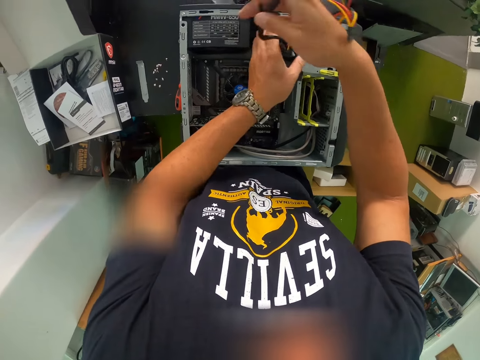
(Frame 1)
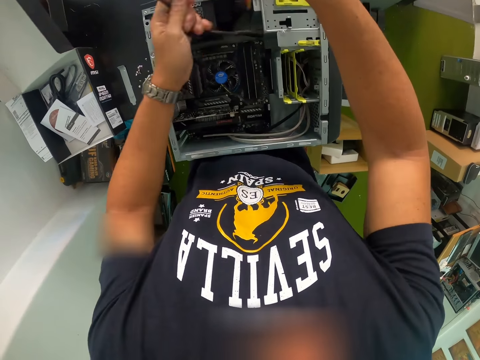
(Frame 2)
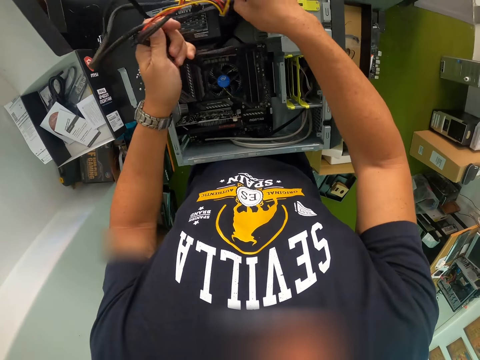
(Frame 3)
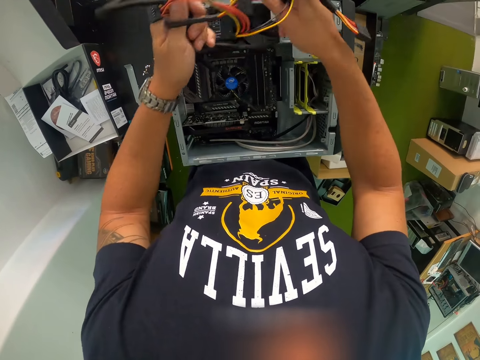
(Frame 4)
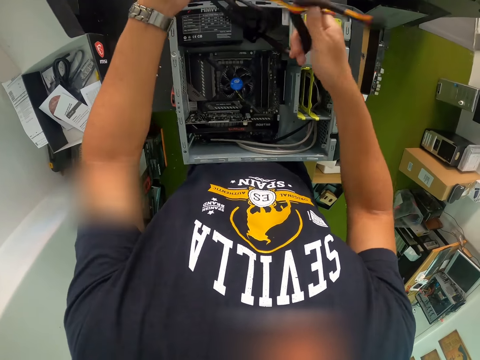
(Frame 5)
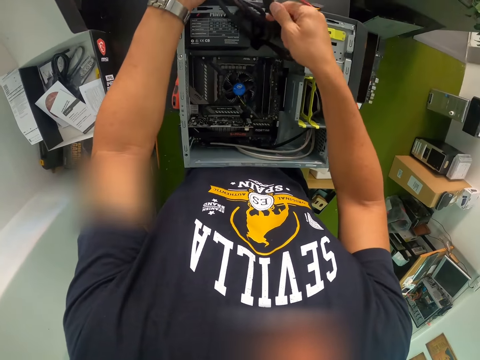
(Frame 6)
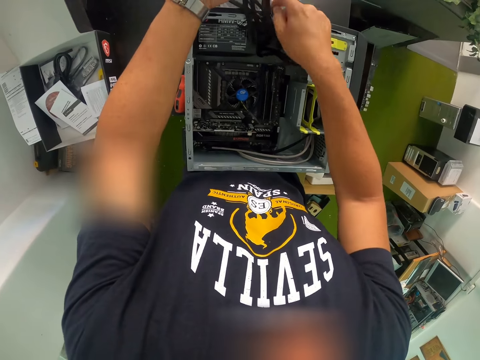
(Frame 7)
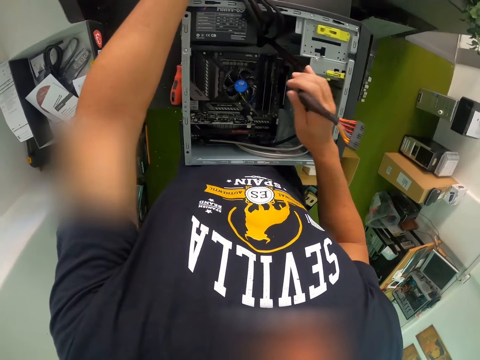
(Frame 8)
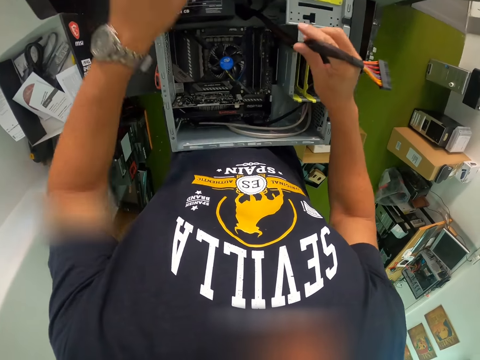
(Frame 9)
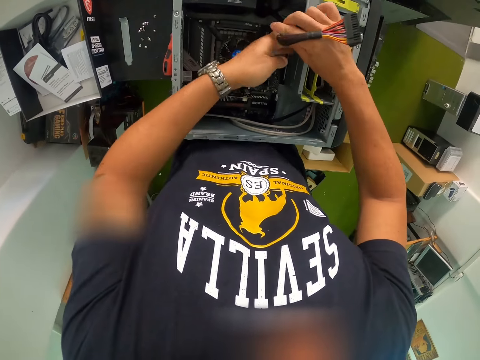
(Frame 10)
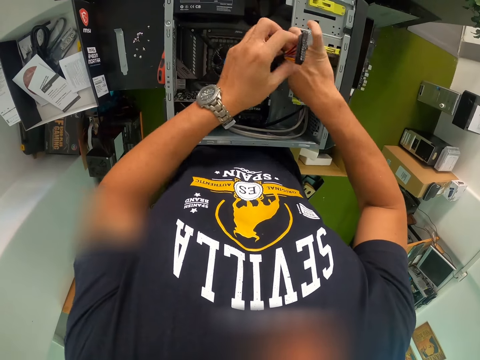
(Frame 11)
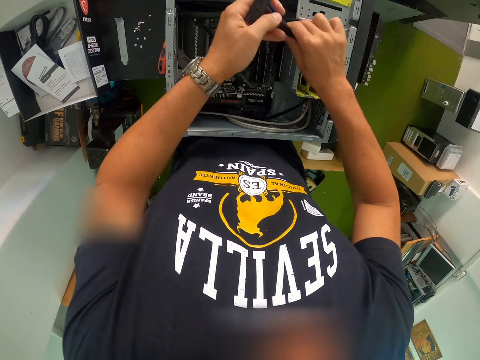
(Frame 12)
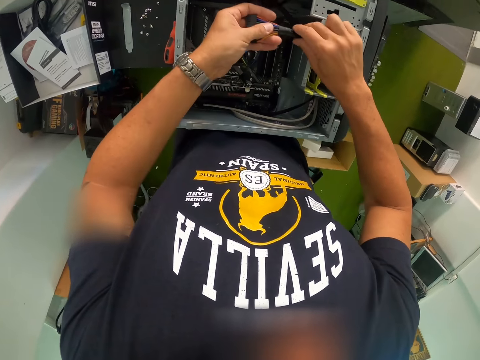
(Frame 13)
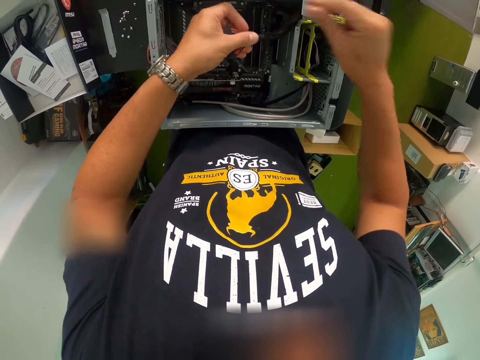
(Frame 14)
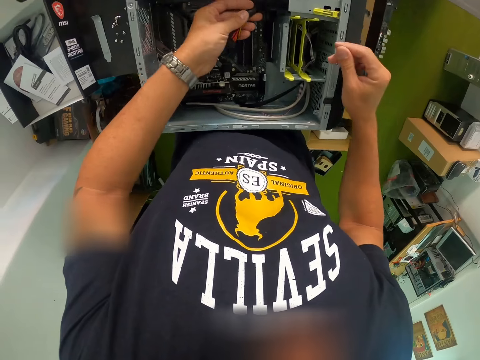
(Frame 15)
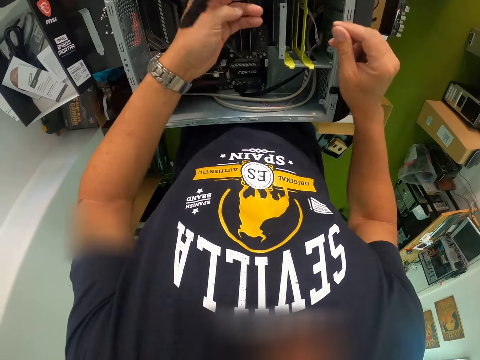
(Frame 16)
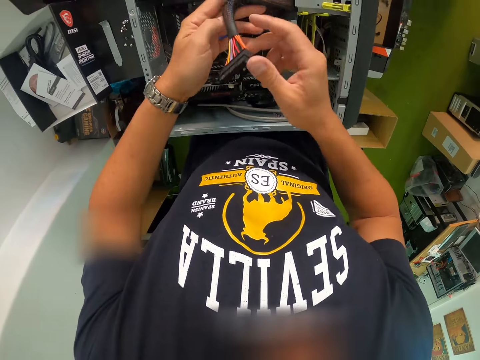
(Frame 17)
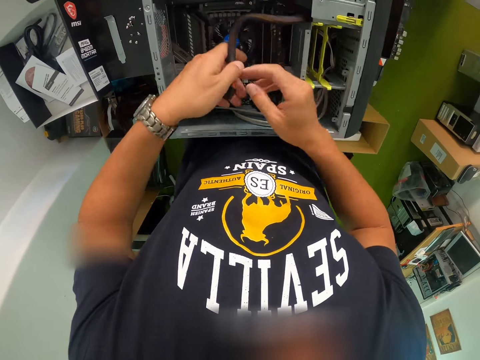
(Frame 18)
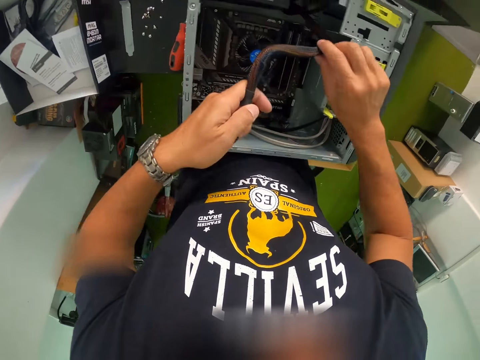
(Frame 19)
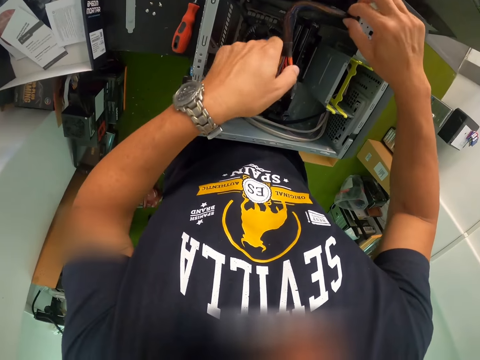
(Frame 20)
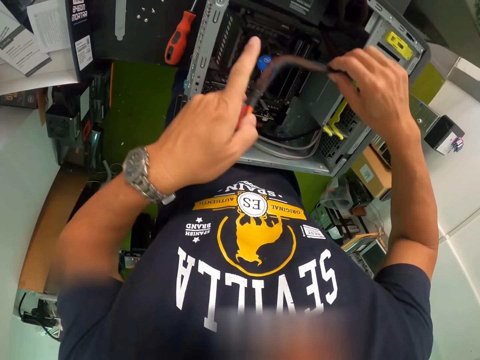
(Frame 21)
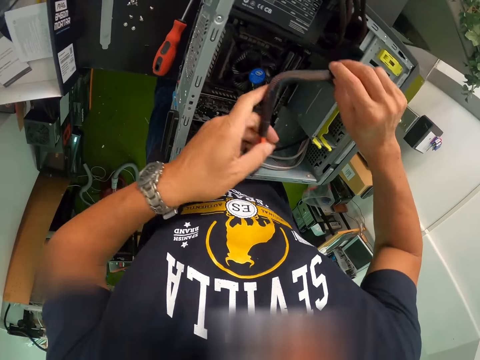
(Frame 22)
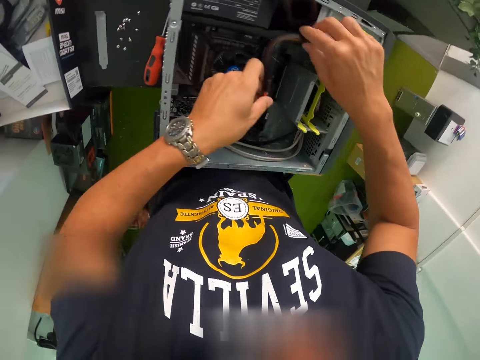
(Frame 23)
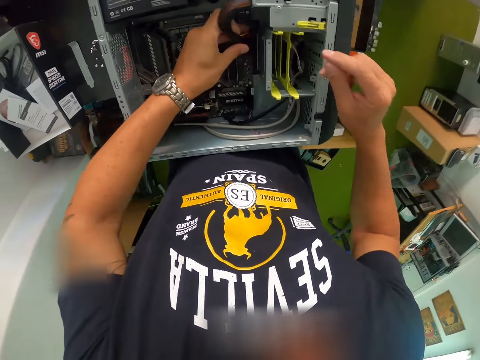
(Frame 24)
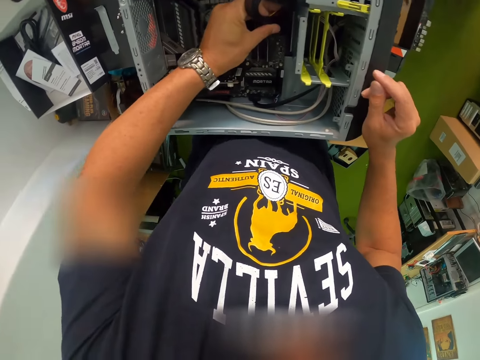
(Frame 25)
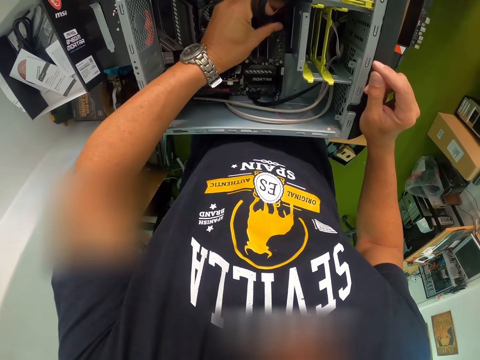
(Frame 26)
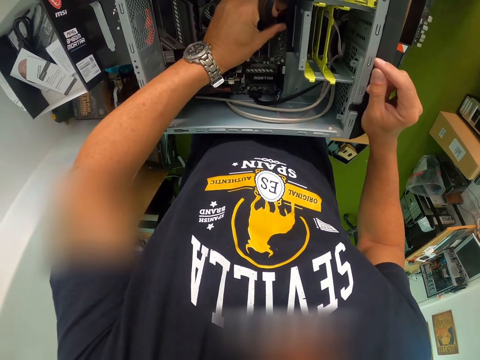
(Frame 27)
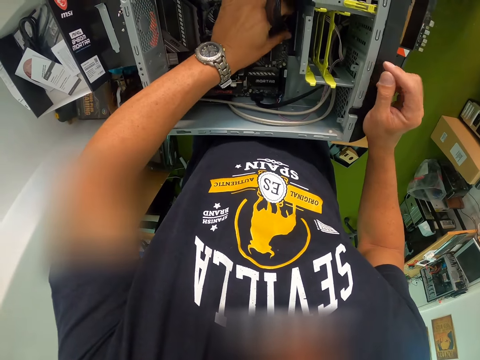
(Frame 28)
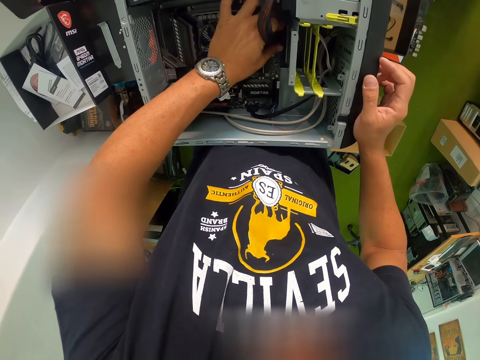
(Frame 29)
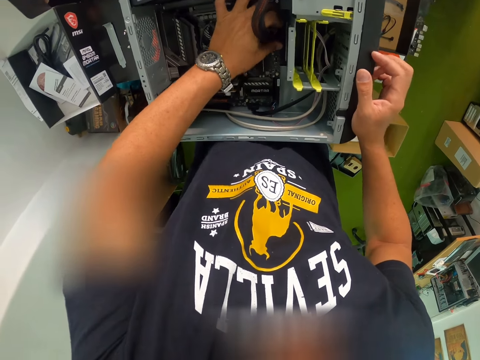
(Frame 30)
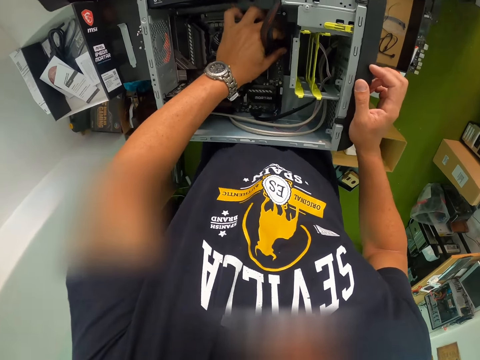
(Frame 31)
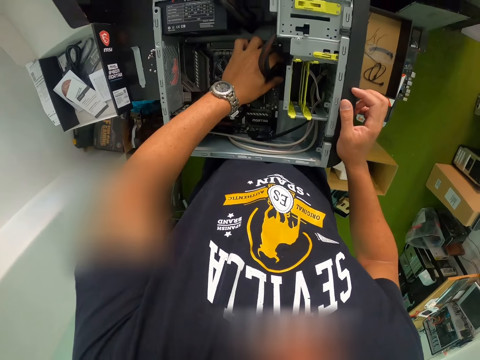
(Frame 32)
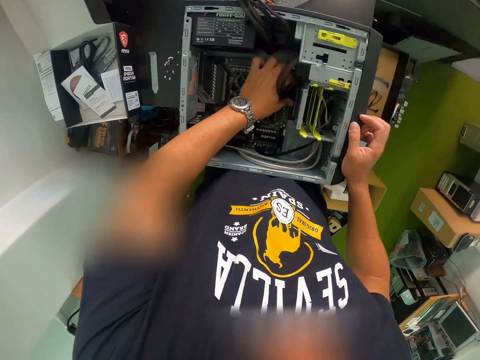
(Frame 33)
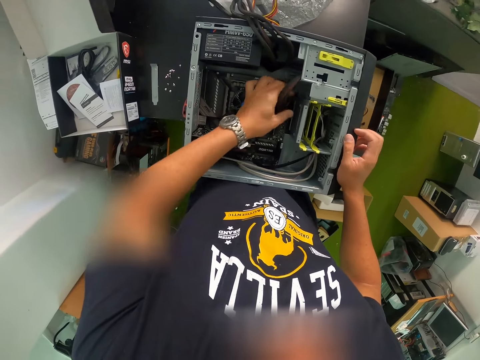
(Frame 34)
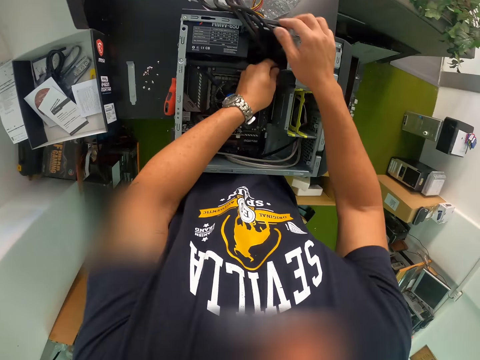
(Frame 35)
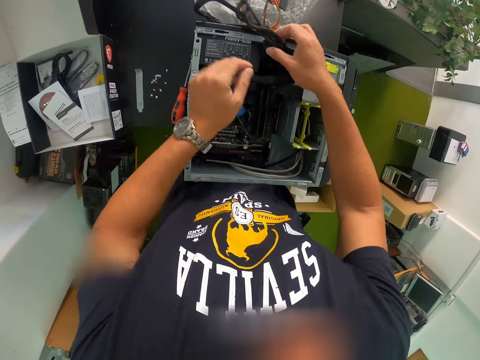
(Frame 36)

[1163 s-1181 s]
The camera wearer connects a cable in the CPU with his left hand.

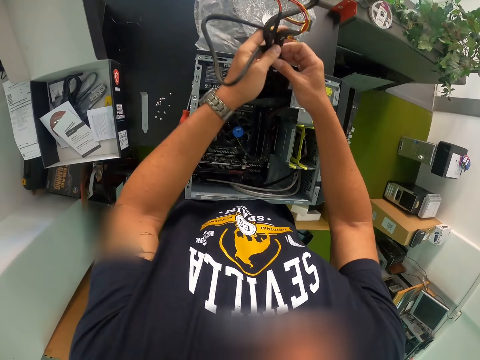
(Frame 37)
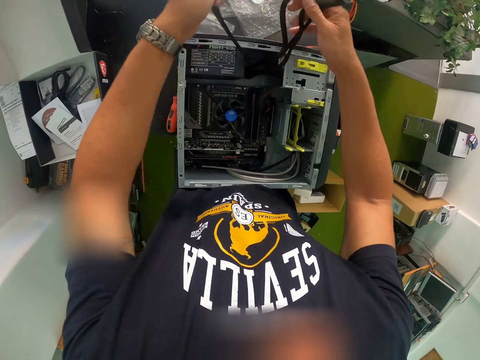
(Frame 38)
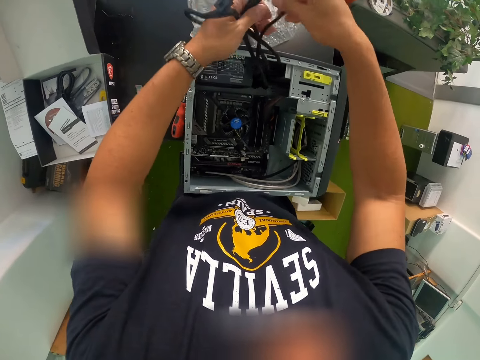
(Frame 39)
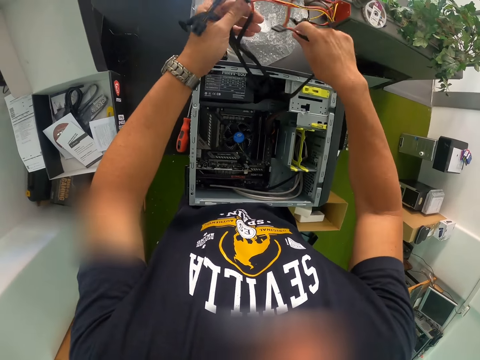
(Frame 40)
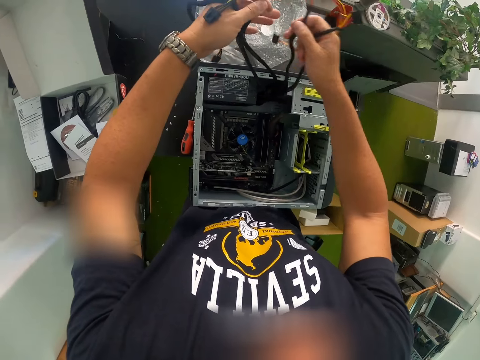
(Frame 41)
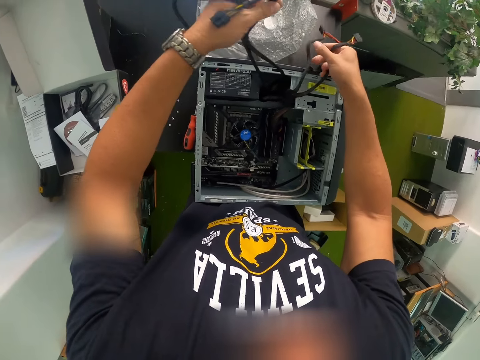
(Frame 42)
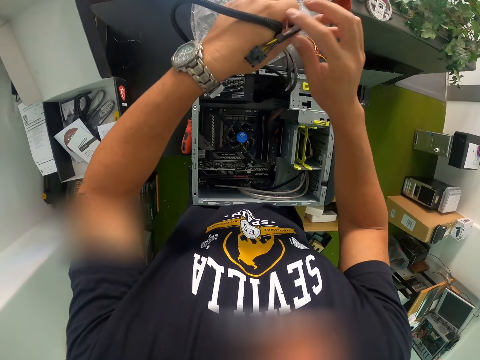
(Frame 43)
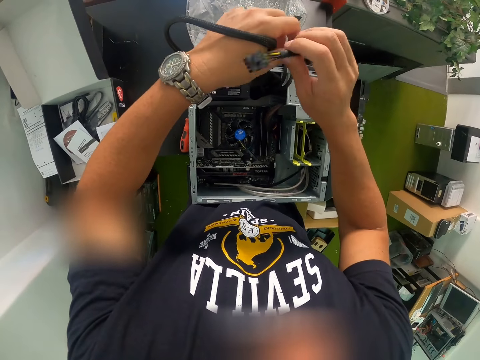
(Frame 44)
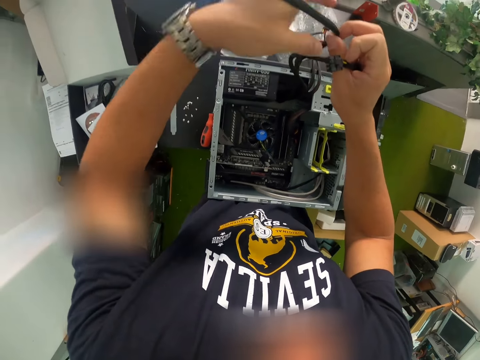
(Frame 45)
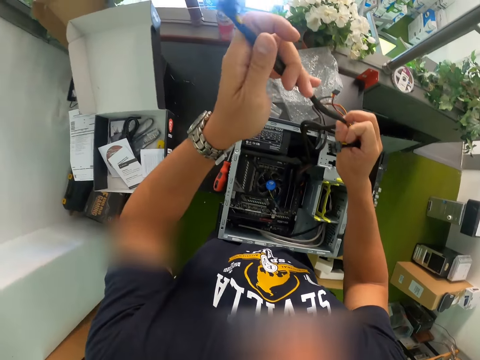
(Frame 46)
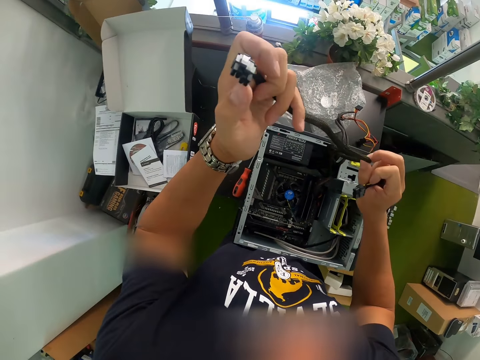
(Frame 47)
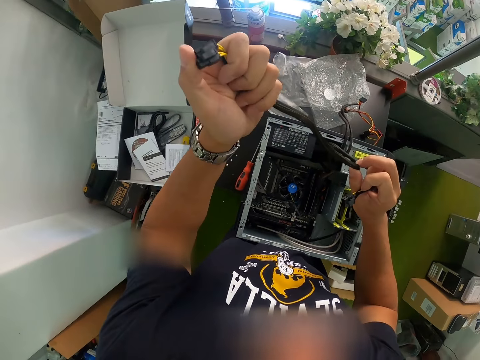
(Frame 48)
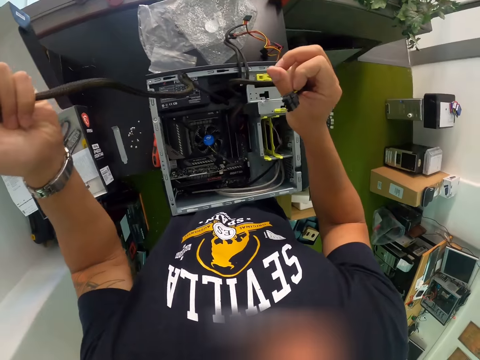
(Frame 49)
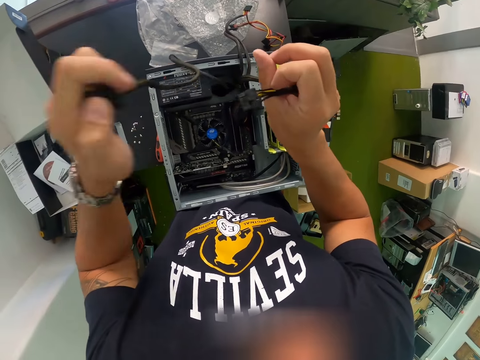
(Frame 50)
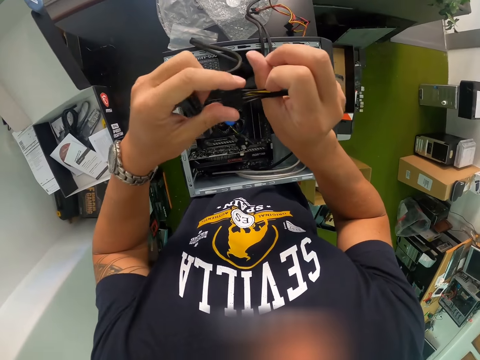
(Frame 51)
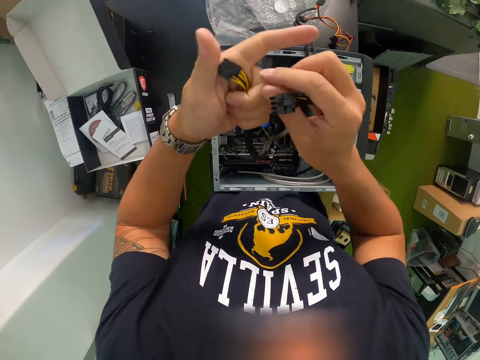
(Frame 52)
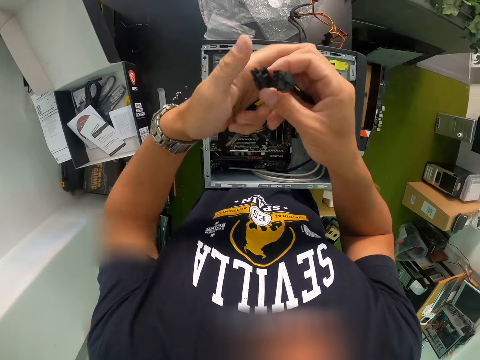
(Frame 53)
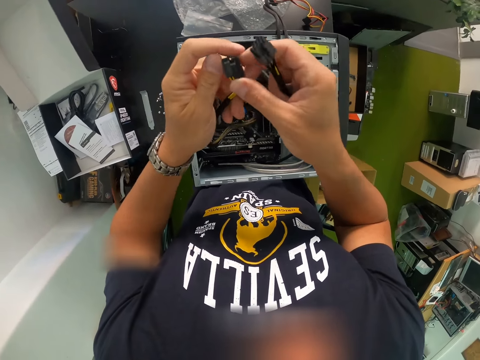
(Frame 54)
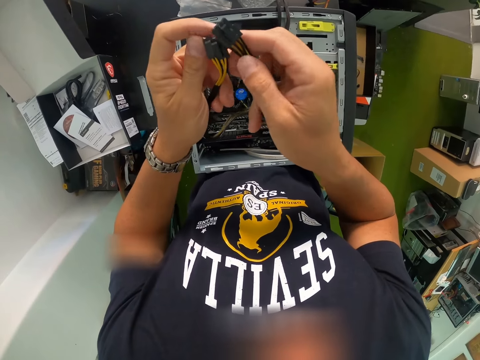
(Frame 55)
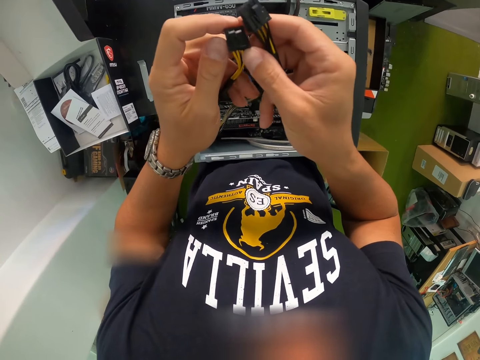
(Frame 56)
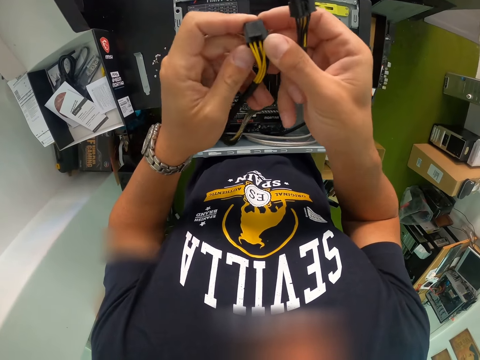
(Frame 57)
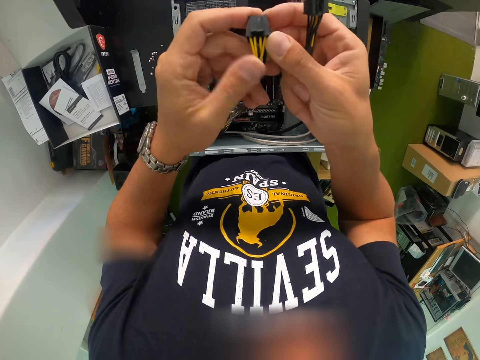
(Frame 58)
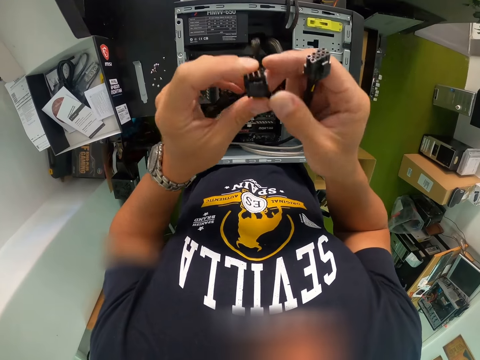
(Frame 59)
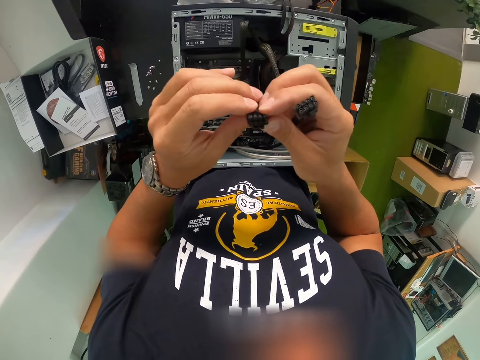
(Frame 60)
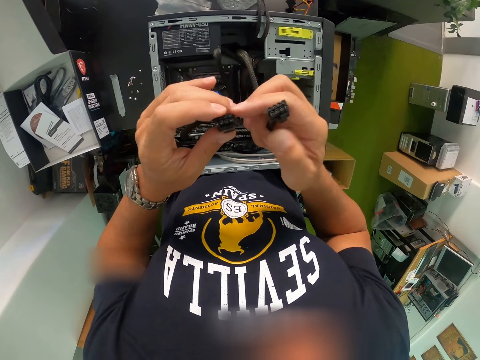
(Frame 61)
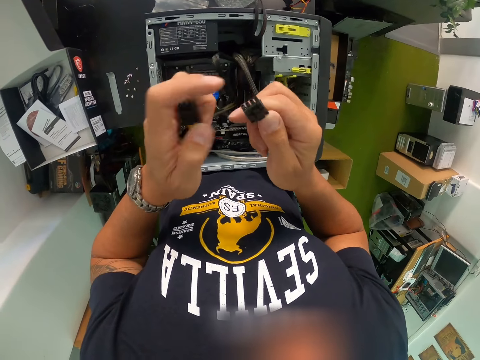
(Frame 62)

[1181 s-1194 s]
The camera wearer looks at the cables.
